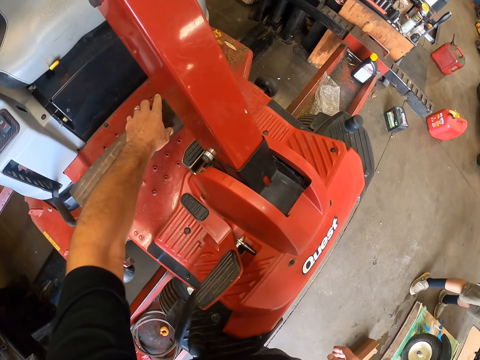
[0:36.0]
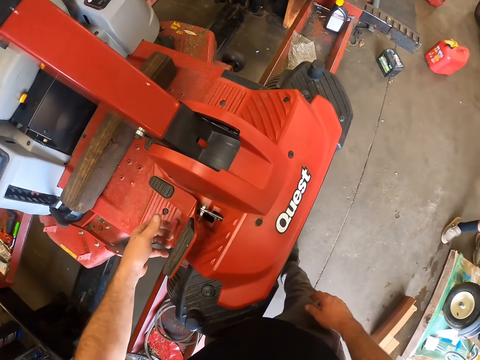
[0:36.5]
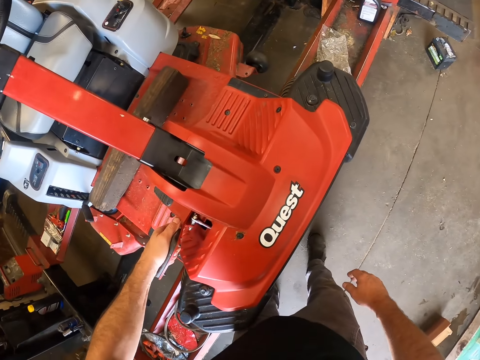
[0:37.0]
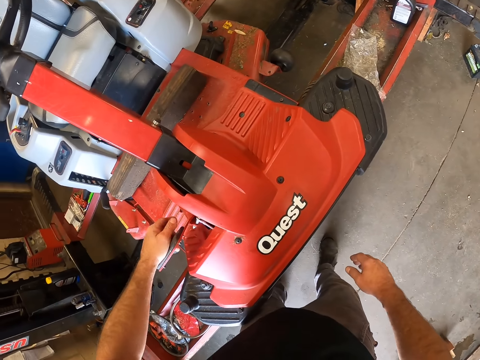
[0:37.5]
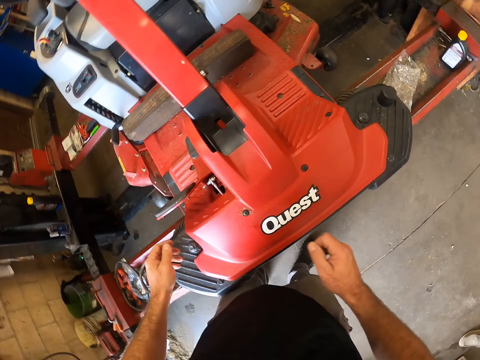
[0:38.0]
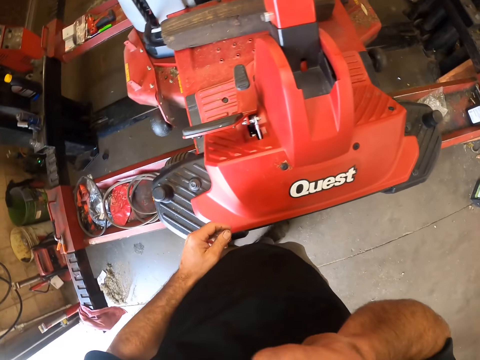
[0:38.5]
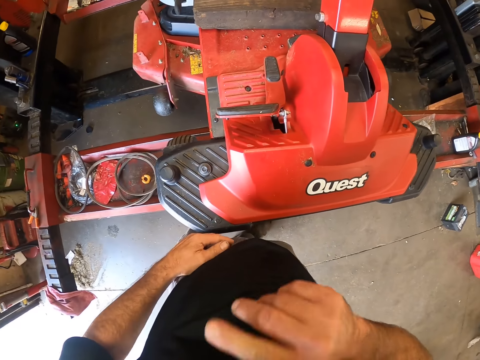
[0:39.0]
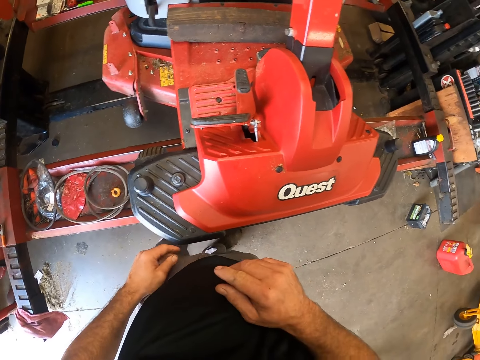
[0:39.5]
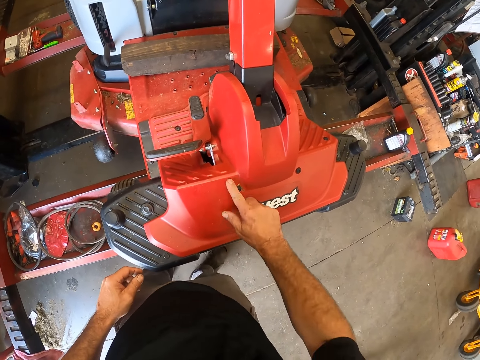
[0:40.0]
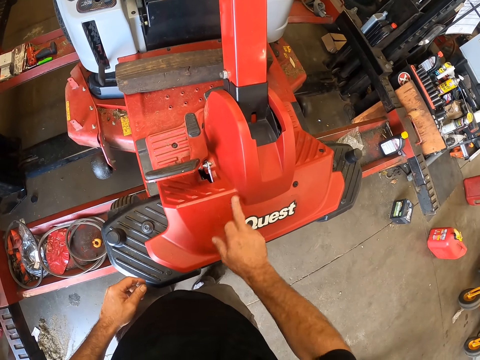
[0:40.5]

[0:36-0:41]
The camera wearer holds the clutch. He touches the brake pedal of the lawnmower with his left hand. He removes his left hand from the lawnmower. He touches his face with his right hand. He removes his right hand from his face. He cleans the lawnmower with his right index finger.

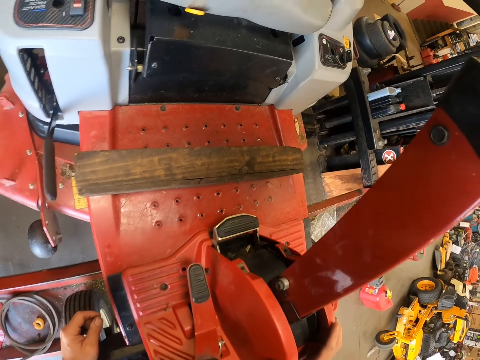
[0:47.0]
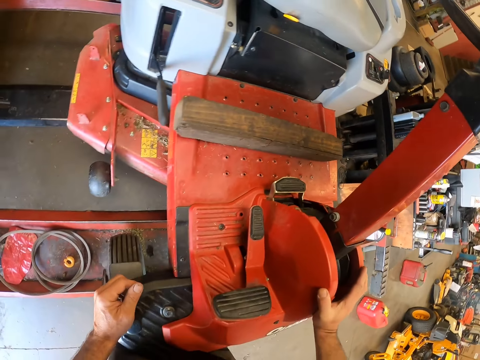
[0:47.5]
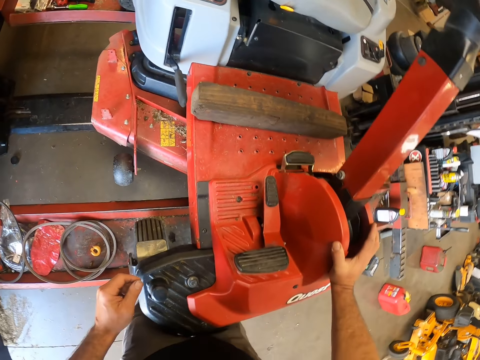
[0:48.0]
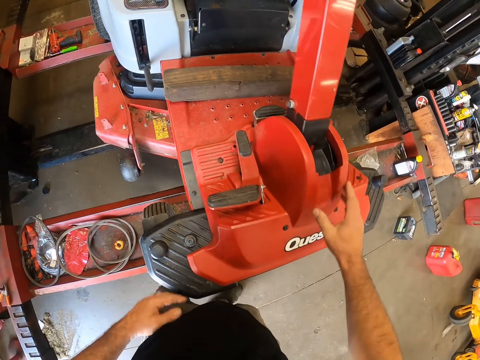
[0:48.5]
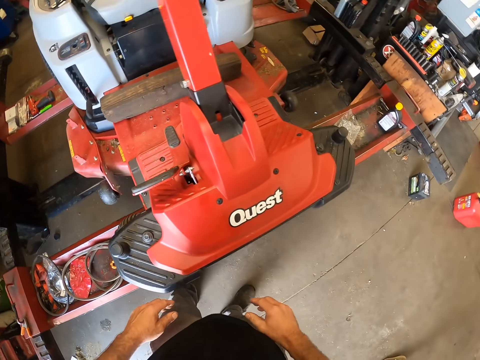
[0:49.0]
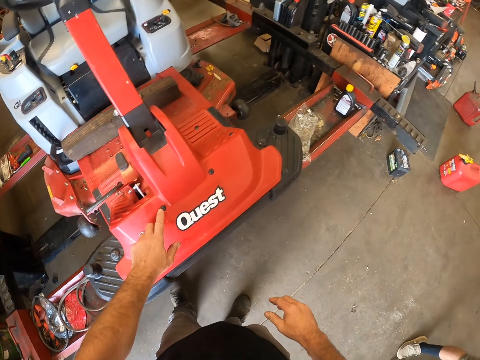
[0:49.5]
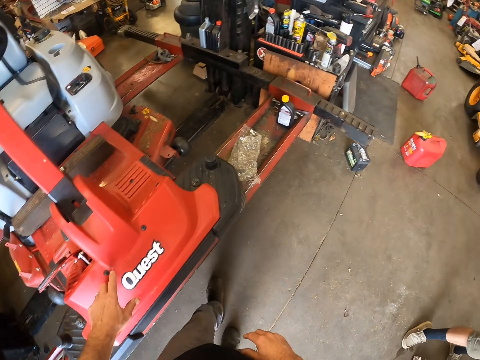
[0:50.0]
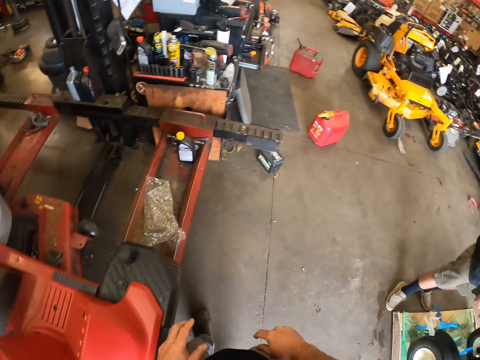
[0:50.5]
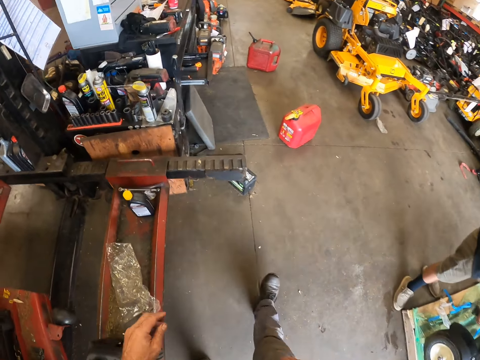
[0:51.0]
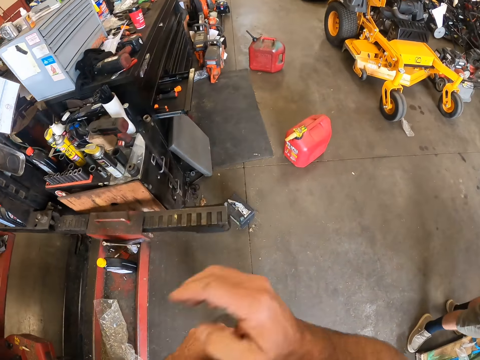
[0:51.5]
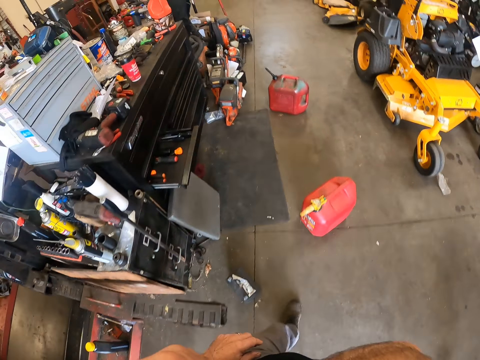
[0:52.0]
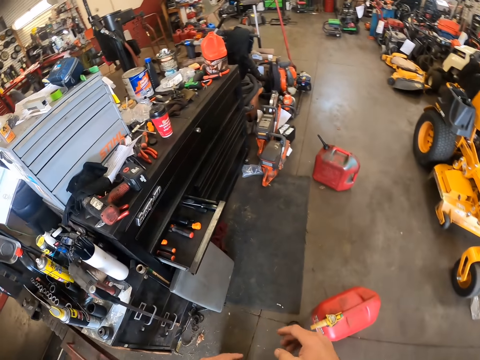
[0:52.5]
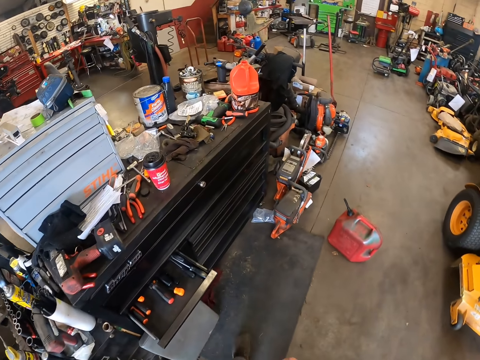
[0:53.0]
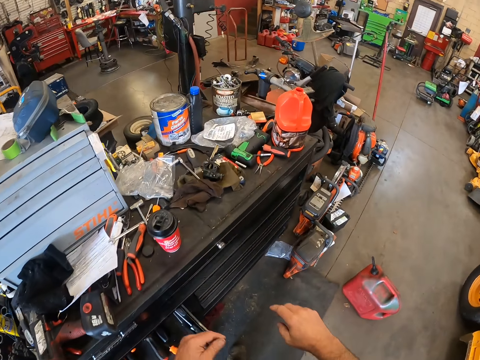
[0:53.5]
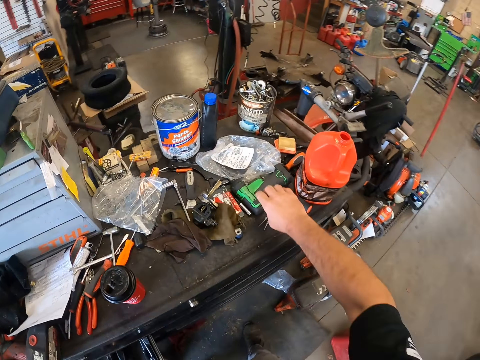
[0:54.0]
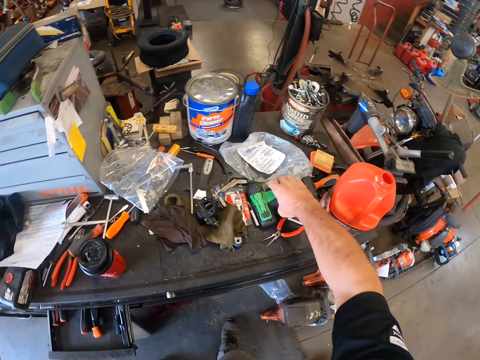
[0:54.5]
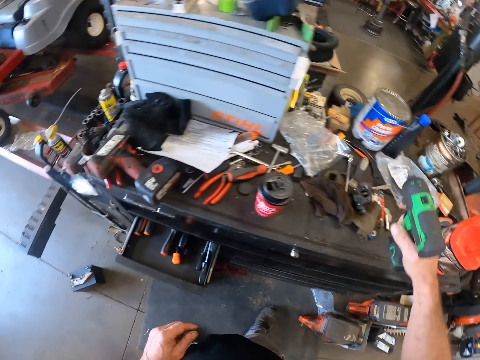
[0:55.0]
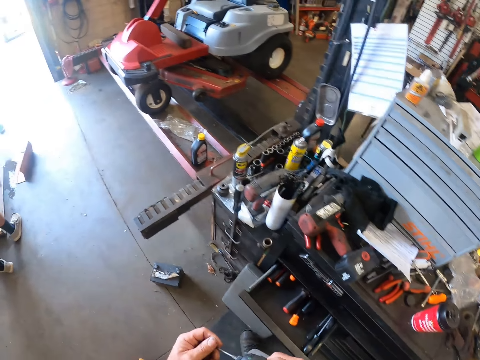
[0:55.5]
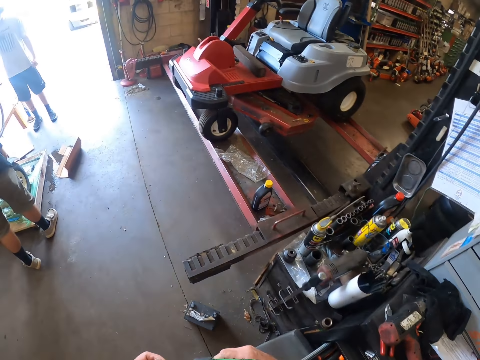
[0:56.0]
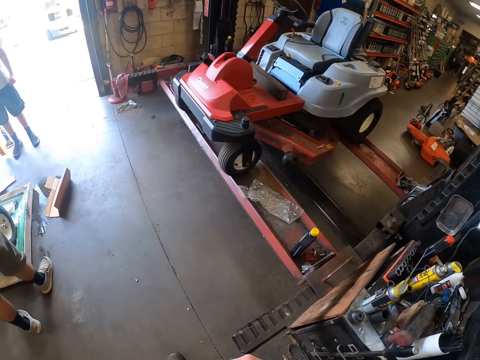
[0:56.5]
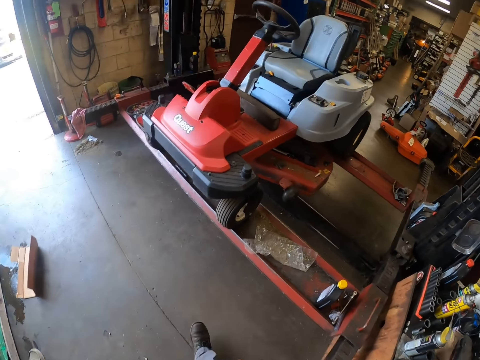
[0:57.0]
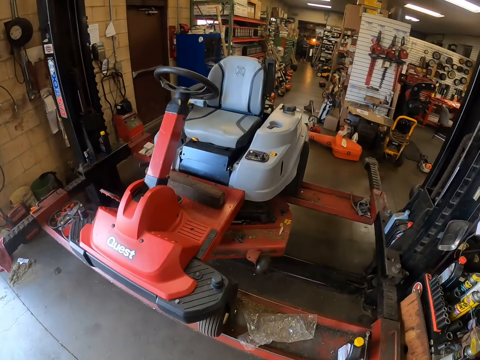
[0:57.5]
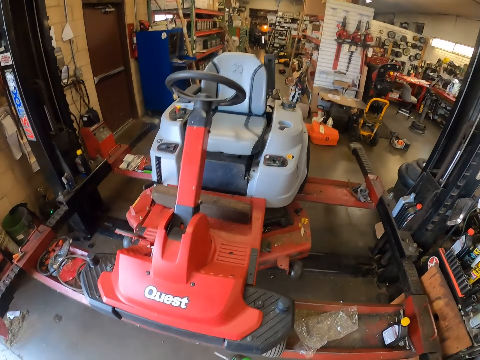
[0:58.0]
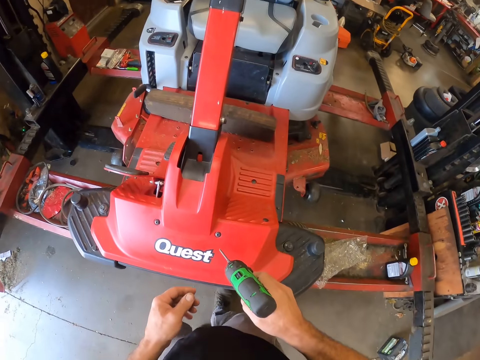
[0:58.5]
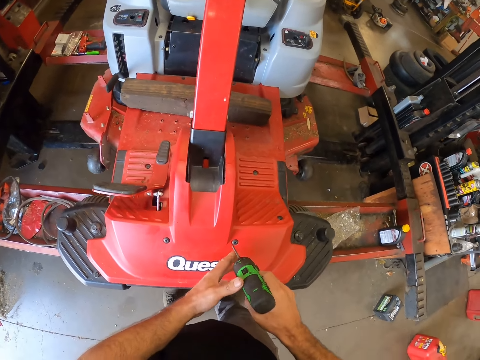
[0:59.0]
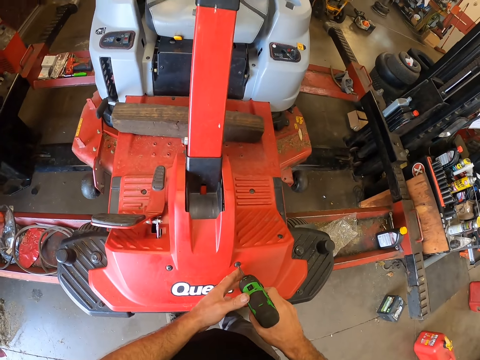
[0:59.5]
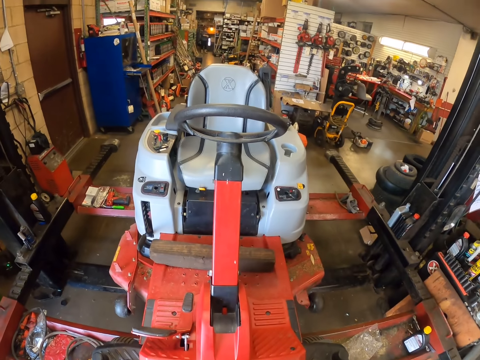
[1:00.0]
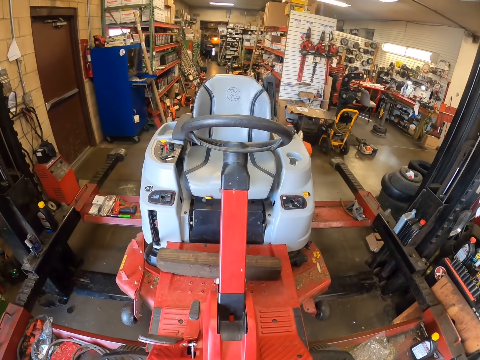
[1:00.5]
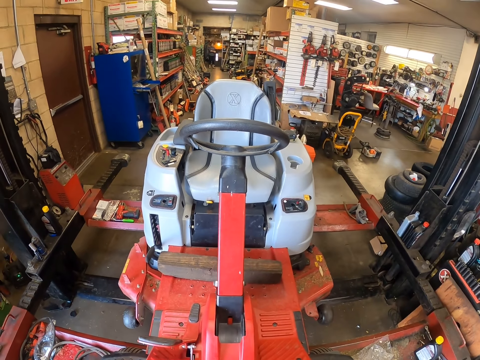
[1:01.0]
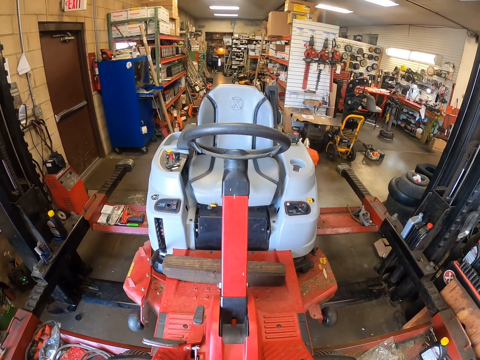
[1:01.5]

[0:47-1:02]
The camera wearer removes his right hand from the lawnmower. He touches the lawnmower with his left index finger. He removes his left index finger from the lawnmower. He walks towards a table. A man fixes the lawnmower. The camera wearer touches his face with his right hand. He removes his right hand from his face. He picks an impact driver from the table with his right hand. He touches the drill bit on the impact driver. He walks towards the lawnmower. He drills the lawnmower. He places the impact driver on the lawnmower.

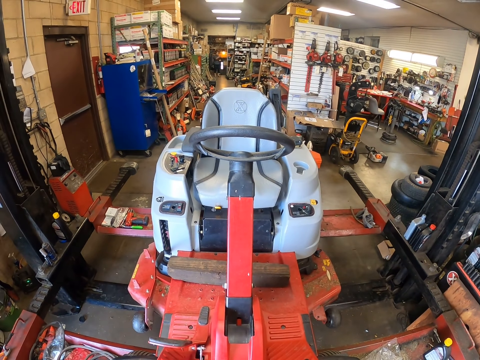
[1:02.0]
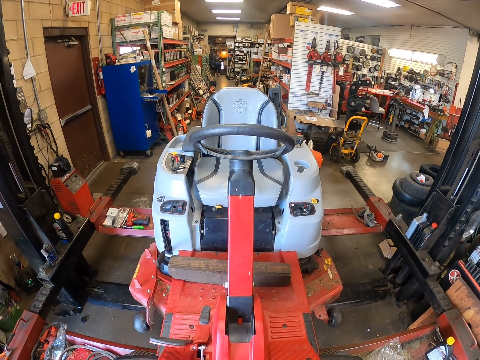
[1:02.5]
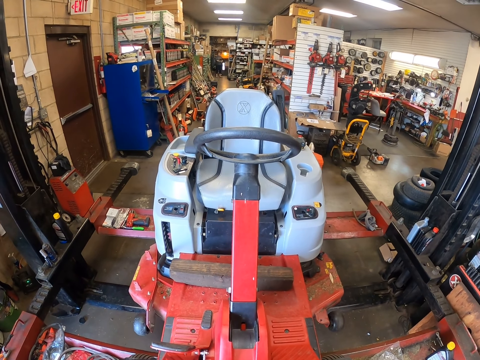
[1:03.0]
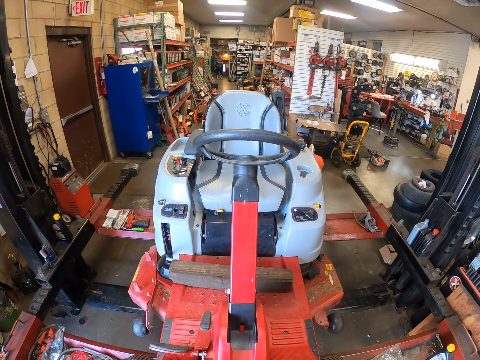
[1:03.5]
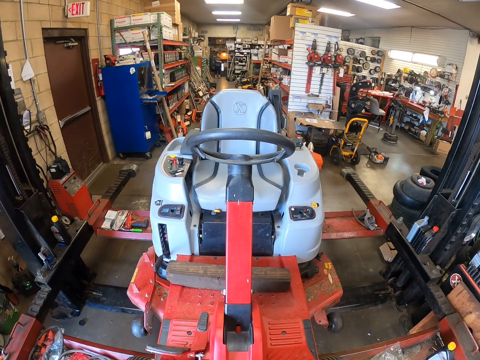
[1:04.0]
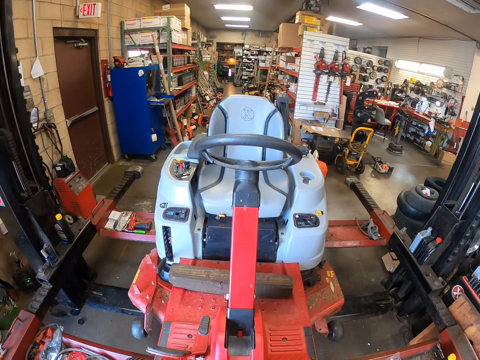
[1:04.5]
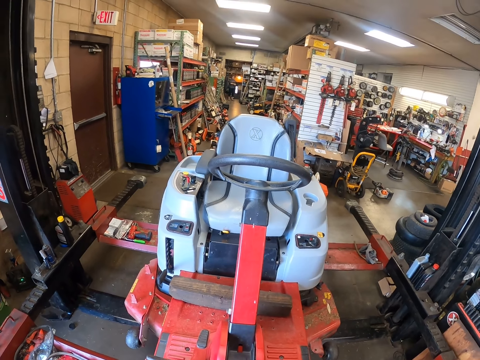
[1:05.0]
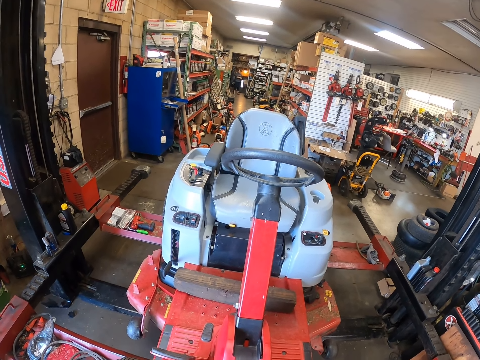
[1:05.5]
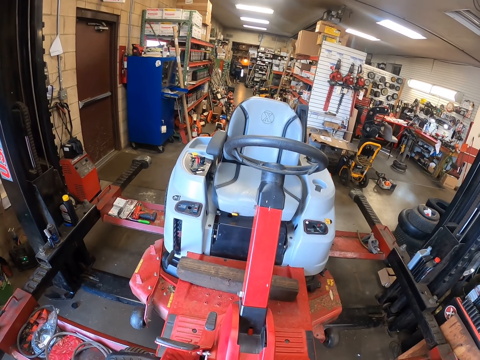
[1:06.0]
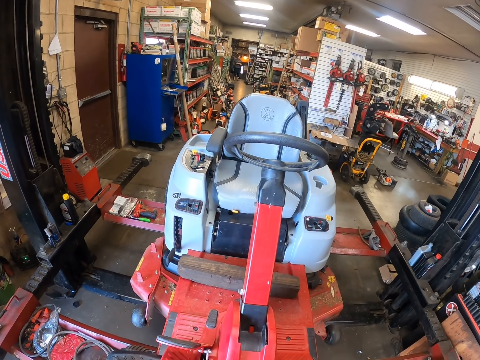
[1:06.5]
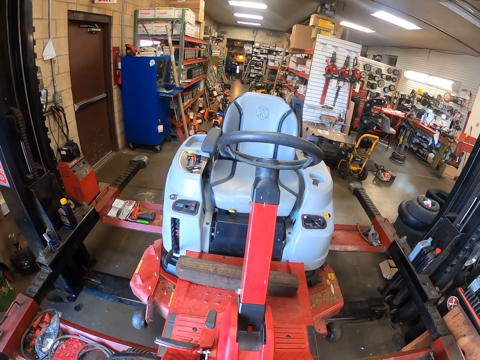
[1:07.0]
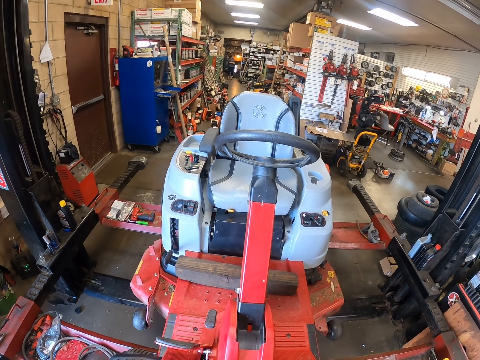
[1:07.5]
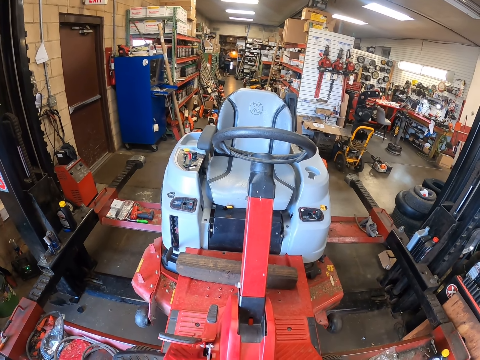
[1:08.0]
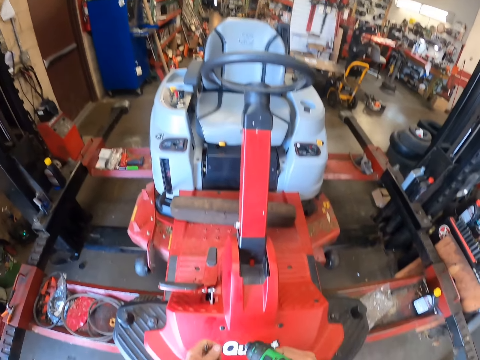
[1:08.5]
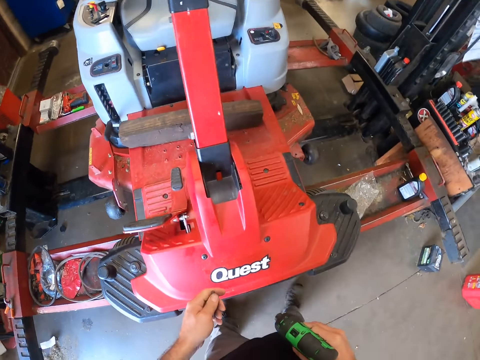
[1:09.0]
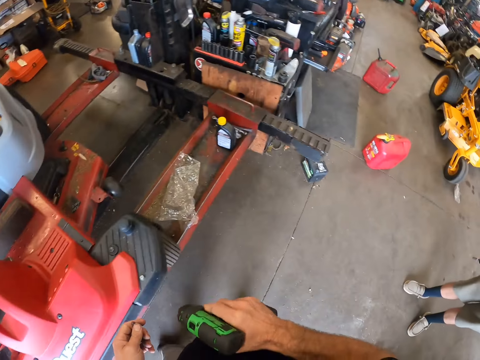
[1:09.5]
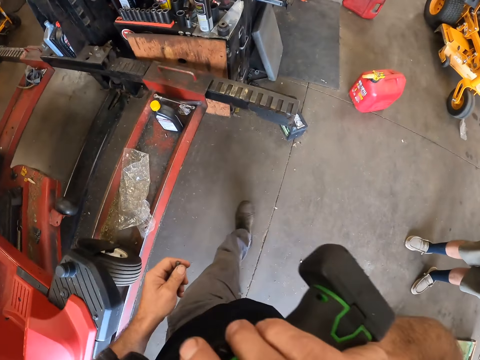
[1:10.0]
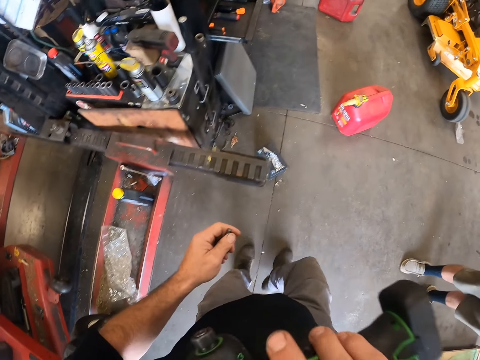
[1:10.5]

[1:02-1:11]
The camera wearer removes the impact driver from the lawnmower. He touches his face with his right hand. He walks around the workshop.
